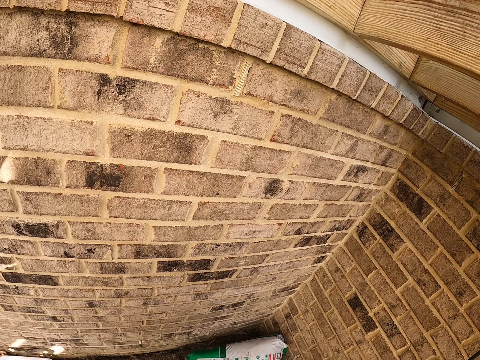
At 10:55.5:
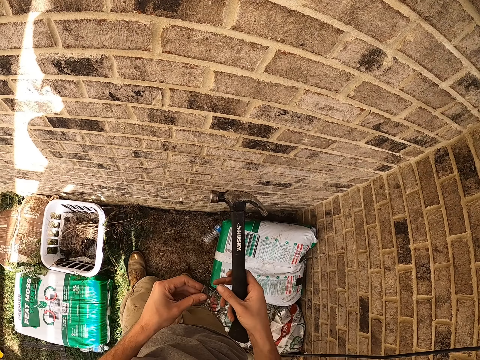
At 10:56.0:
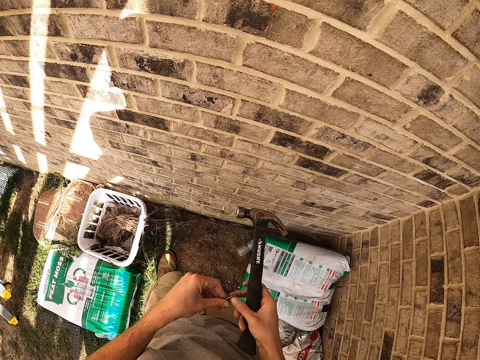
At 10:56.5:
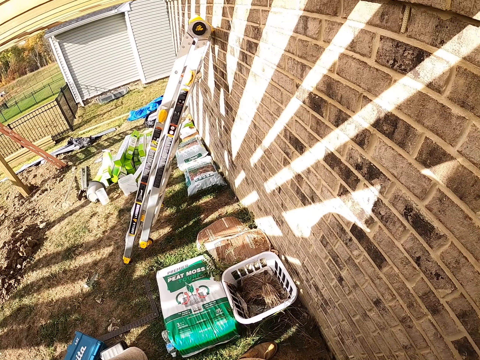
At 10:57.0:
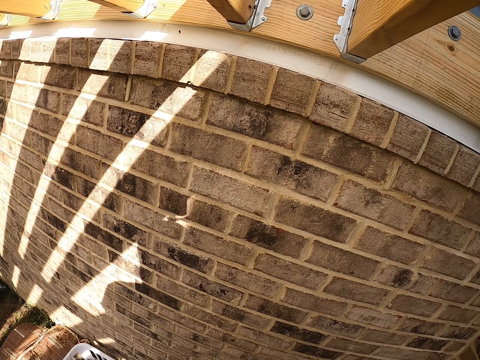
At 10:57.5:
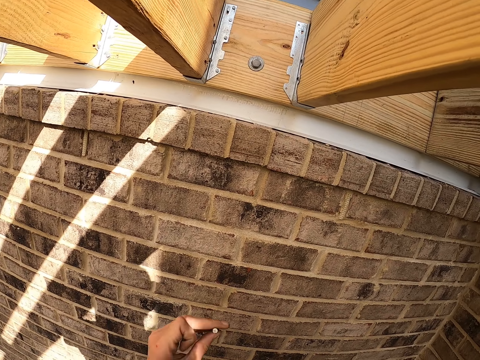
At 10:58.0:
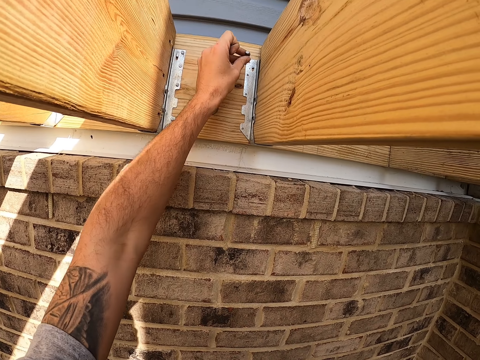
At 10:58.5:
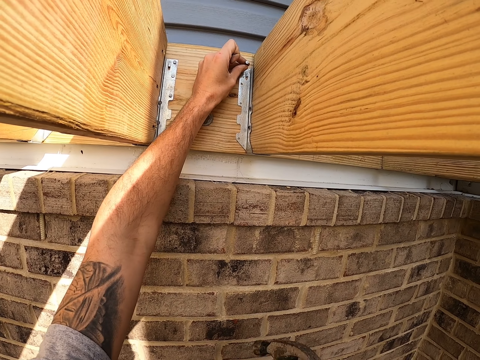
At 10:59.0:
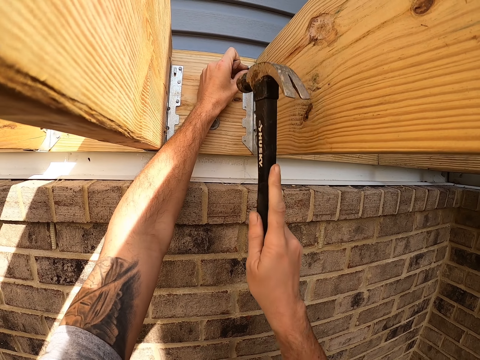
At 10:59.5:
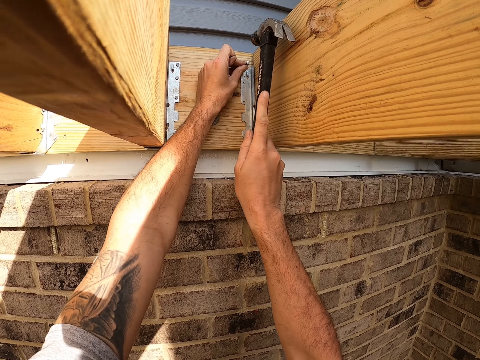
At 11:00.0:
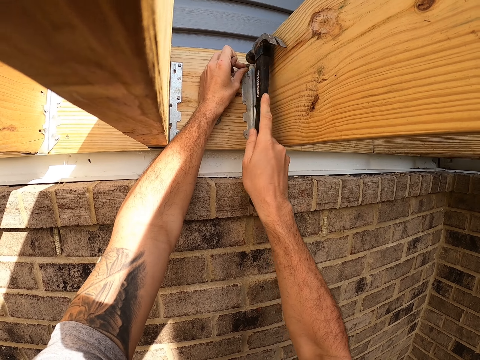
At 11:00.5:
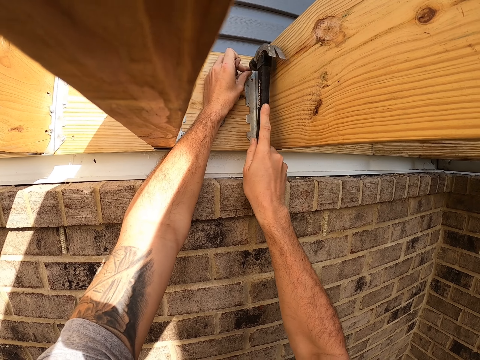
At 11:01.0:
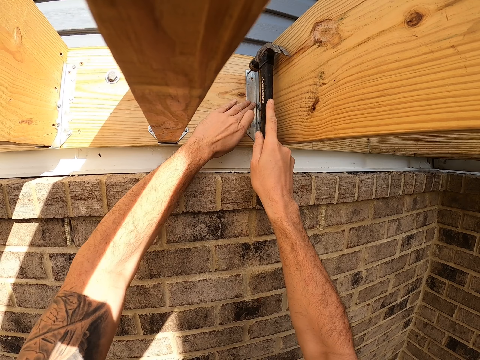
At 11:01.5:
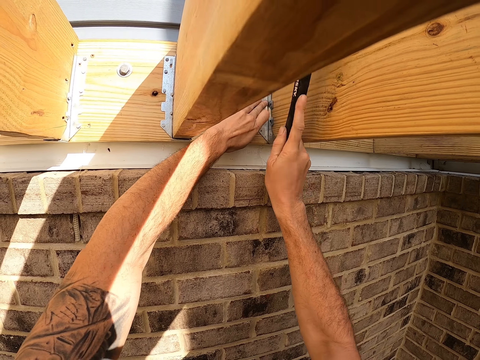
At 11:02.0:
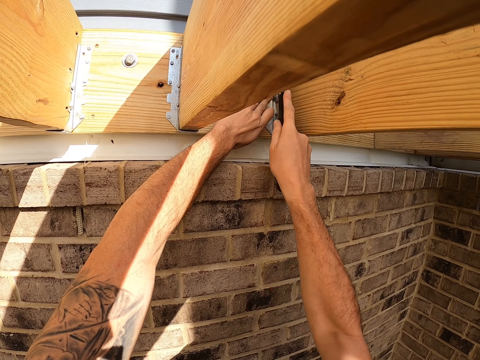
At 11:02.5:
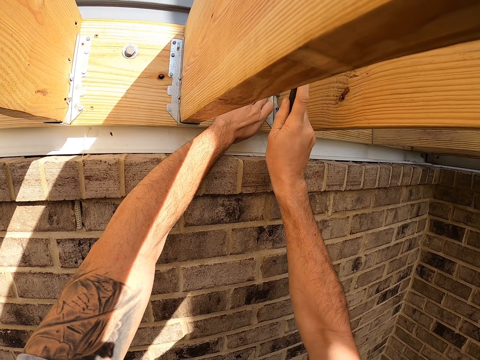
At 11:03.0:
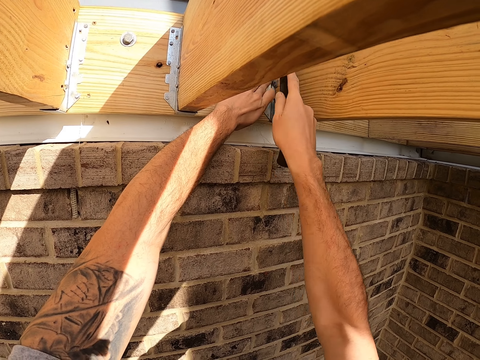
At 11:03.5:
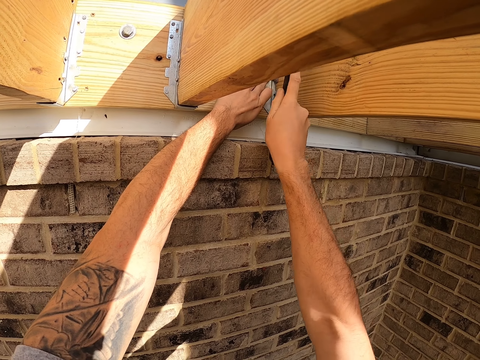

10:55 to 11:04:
The camera wearer places an iron nail on the wood. They hit the nail on the wall with a hammer.

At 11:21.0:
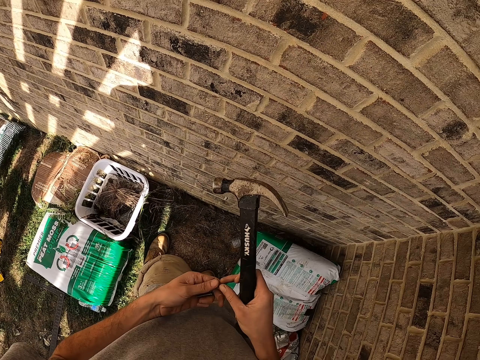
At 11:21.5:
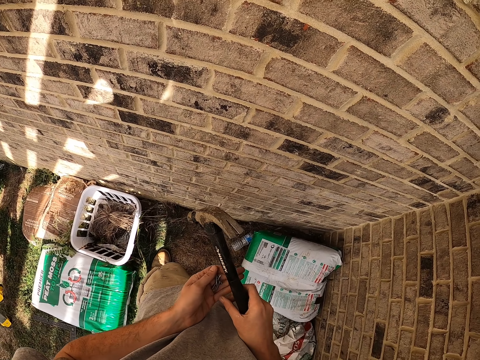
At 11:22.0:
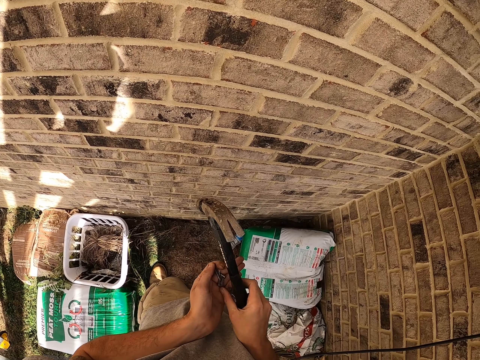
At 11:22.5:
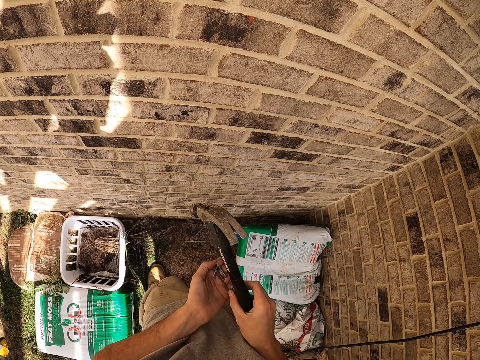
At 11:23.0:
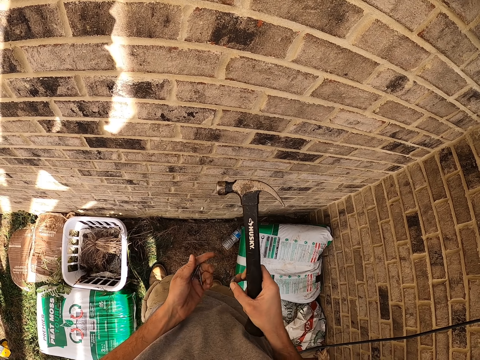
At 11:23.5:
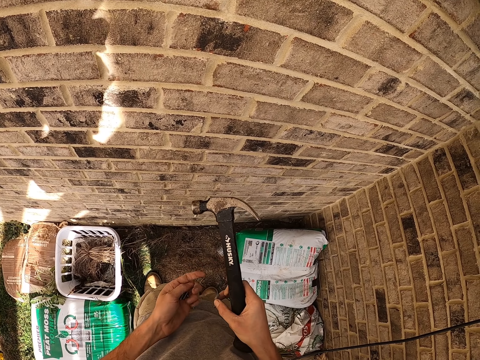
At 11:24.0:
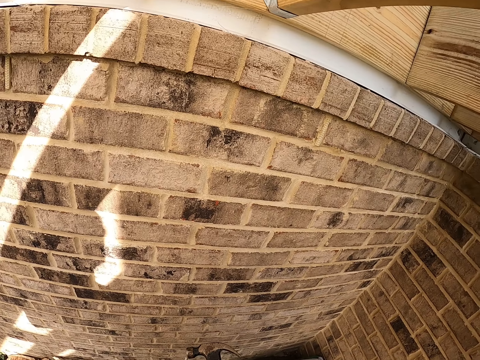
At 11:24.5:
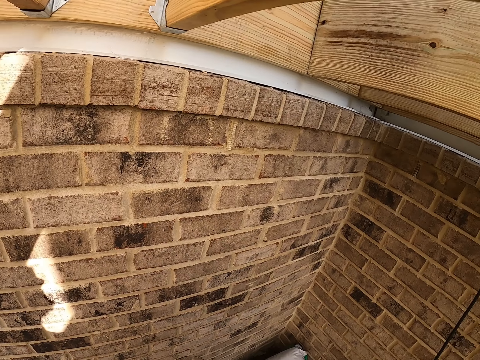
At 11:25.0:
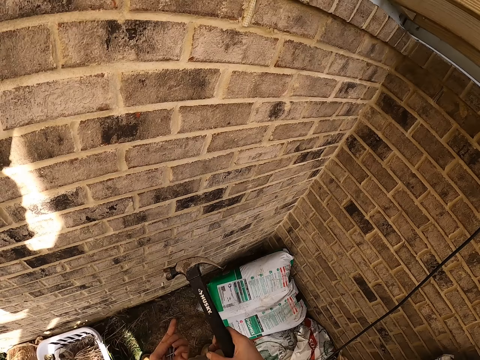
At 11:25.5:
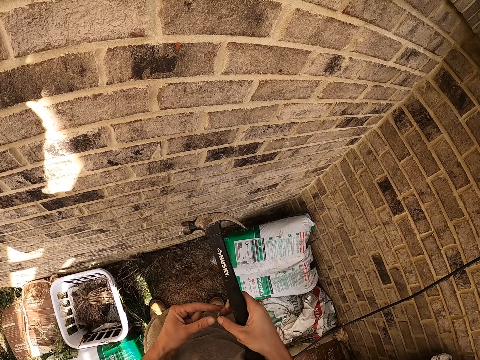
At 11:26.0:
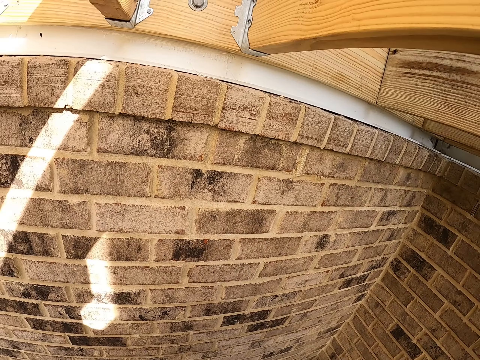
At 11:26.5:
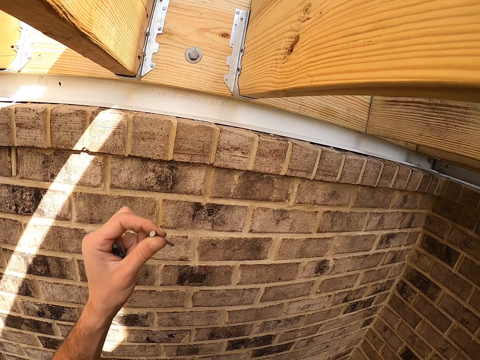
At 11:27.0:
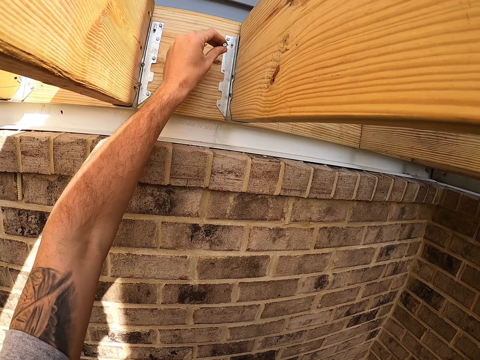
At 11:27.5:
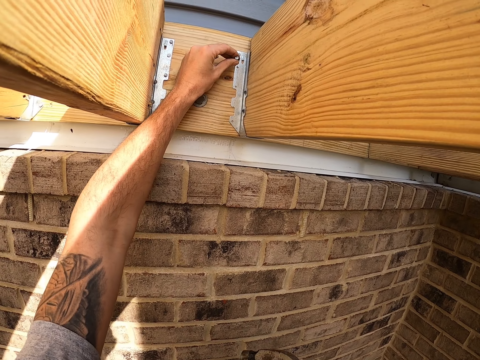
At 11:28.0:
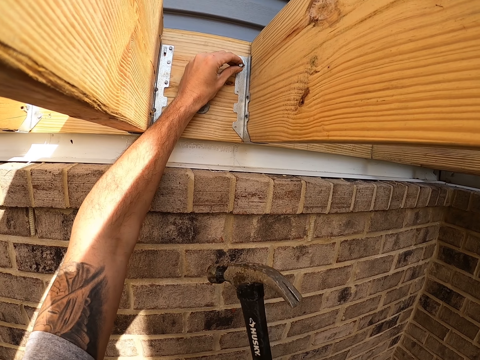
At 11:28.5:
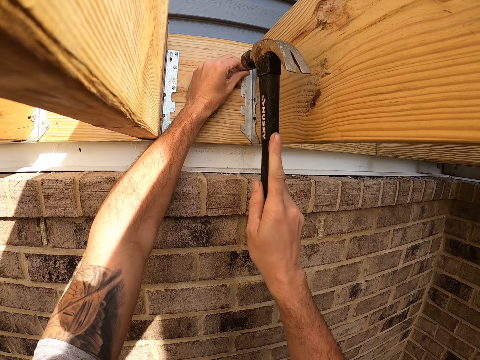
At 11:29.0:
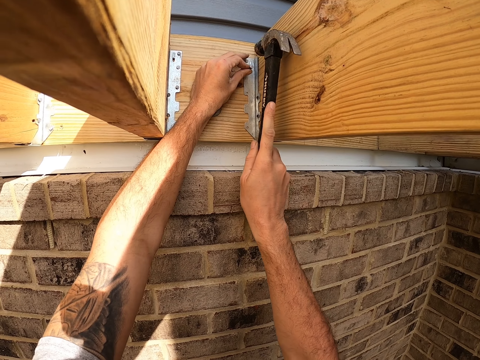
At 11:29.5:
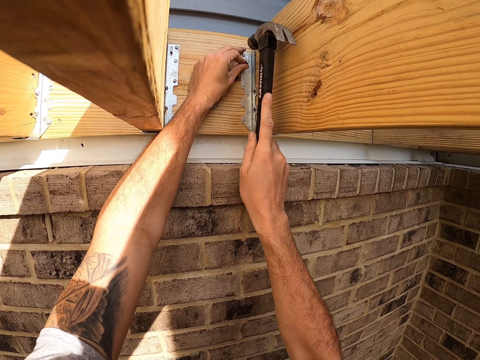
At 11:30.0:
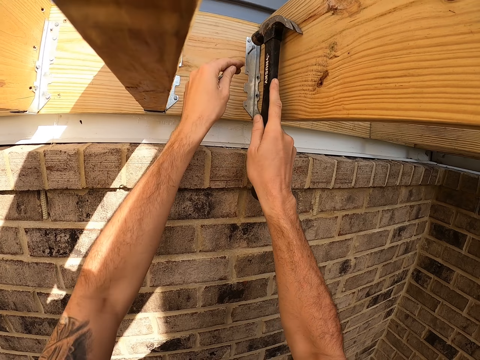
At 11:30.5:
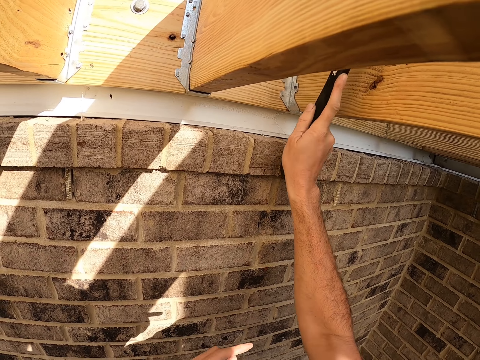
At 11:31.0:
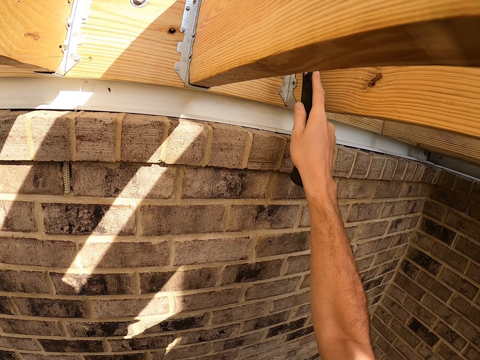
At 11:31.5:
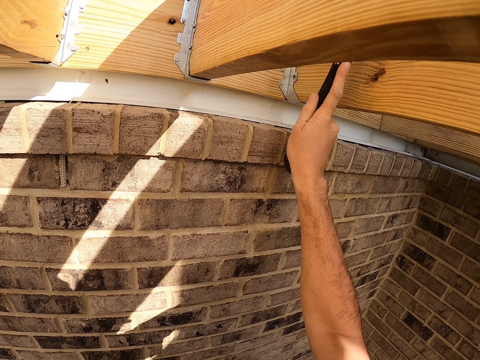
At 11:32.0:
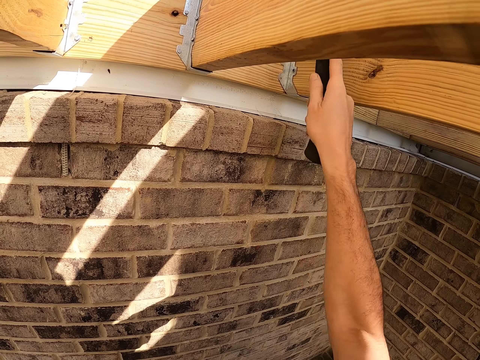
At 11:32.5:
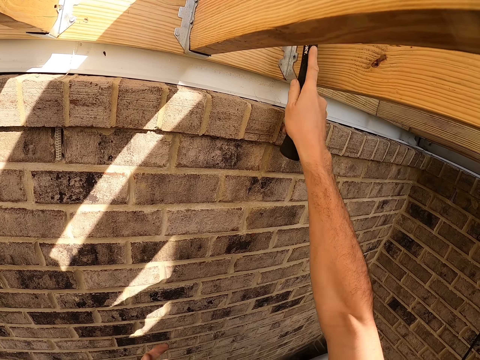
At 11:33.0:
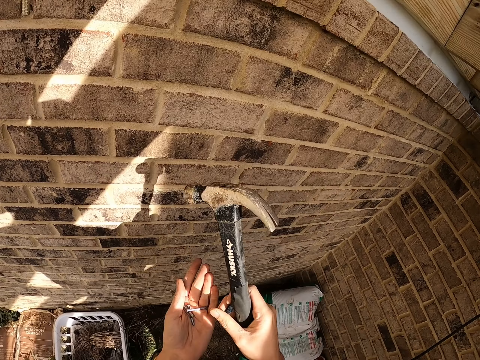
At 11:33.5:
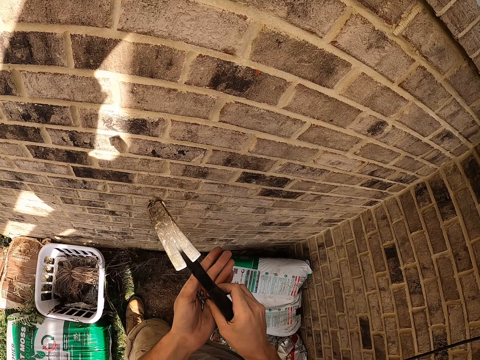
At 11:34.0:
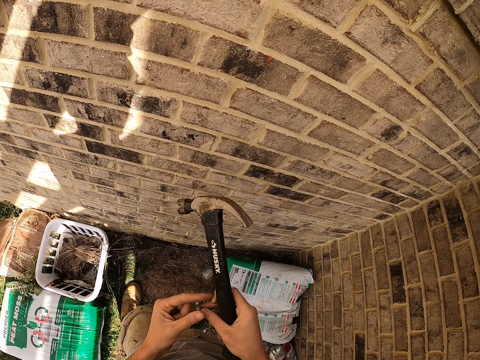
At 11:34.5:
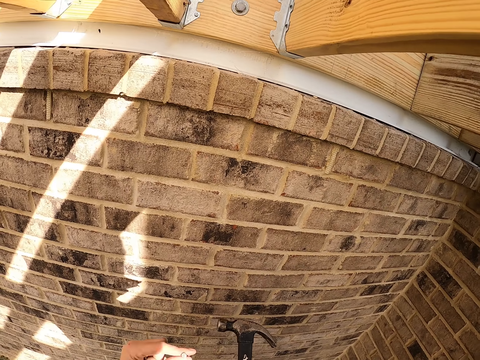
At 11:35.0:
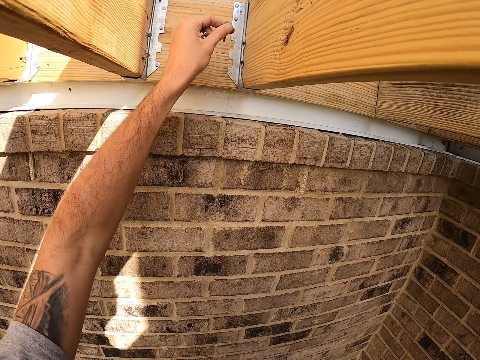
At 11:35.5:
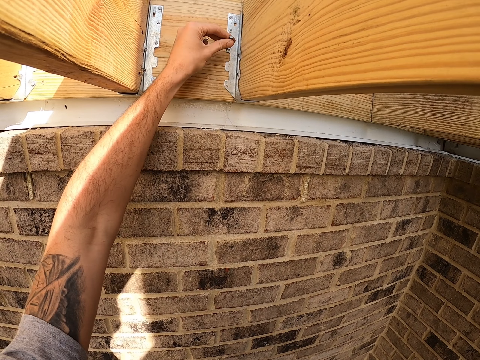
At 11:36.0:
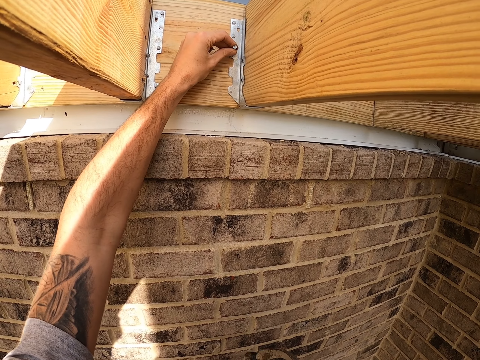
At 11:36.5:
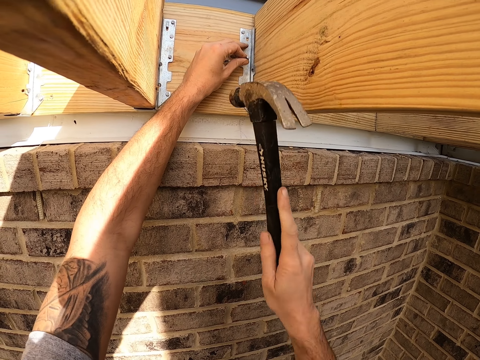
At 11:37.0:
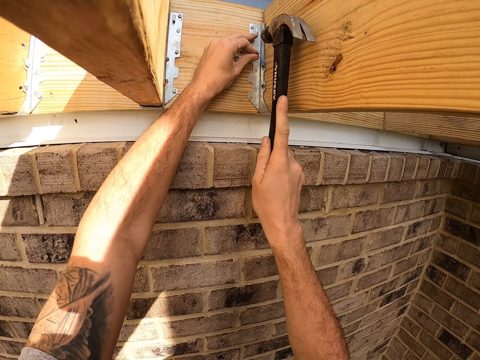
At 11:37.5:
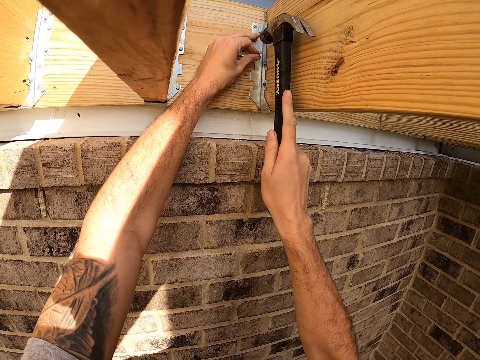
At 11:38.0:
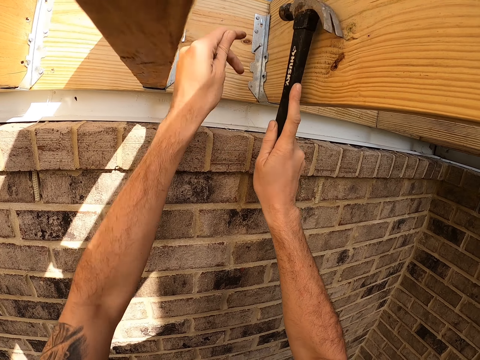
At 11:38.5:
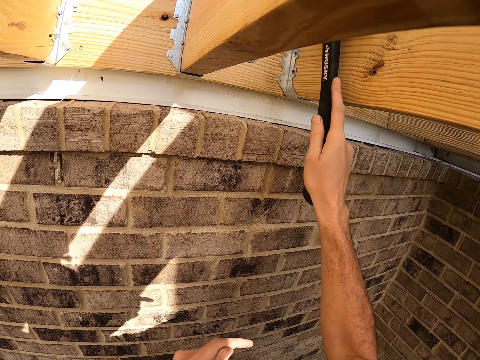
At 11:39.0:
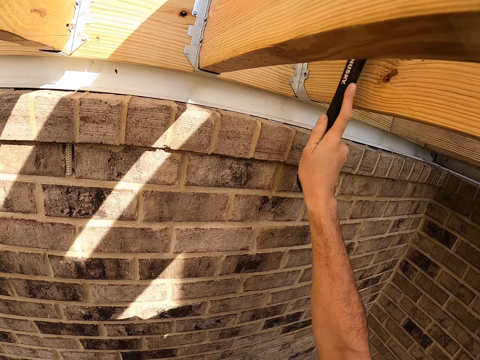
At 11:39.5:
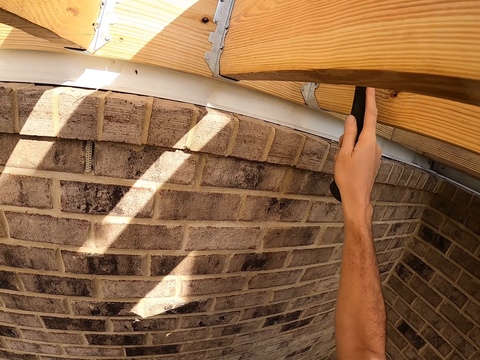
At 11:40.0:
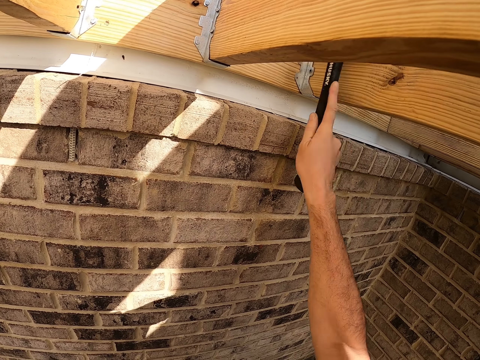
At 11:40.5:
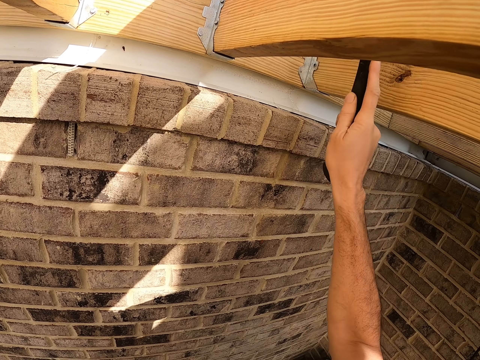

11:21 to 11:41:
The camera wearer holds nails on his left hand. He picks up an iron nail. He places the iron nail on the wood. He hits the nail with a hammer. He picks up an iron nail. He places the iron nail on the wood. He hits the nail on the wall with the hammer.
